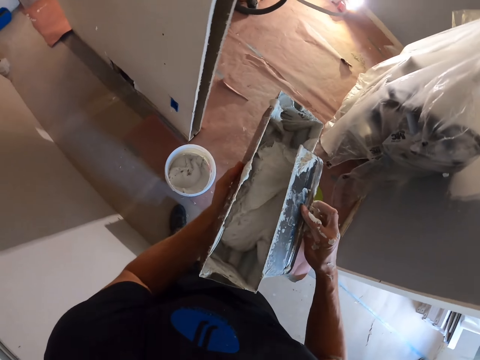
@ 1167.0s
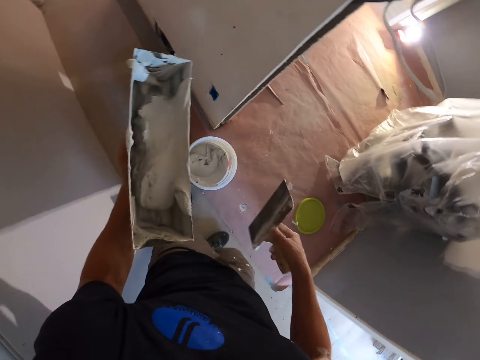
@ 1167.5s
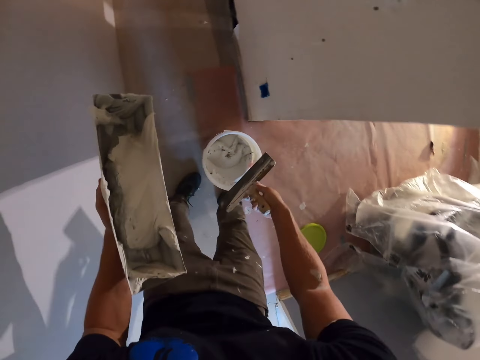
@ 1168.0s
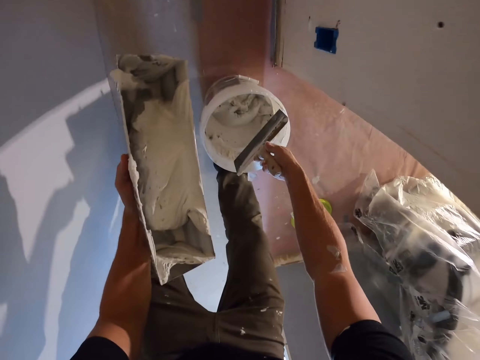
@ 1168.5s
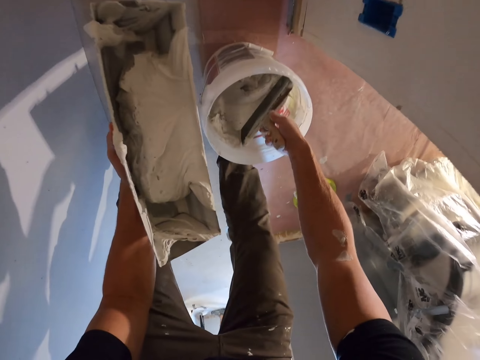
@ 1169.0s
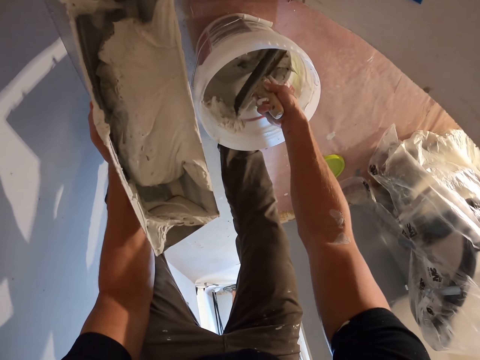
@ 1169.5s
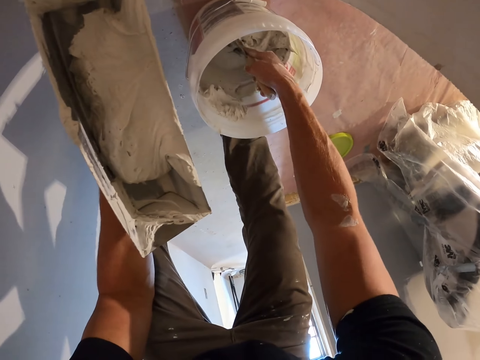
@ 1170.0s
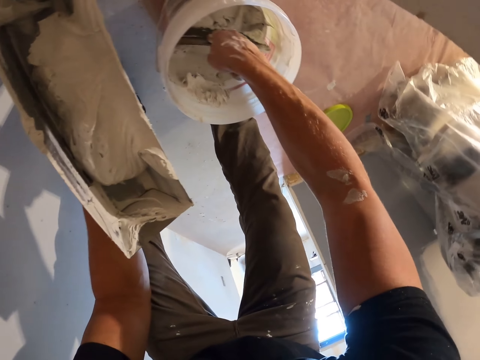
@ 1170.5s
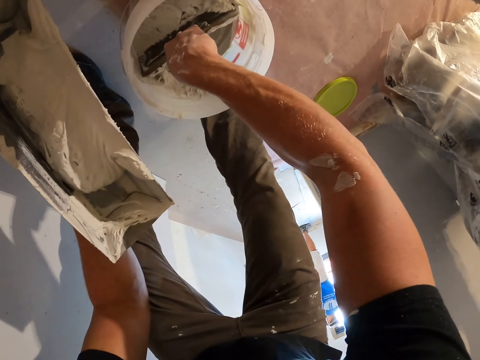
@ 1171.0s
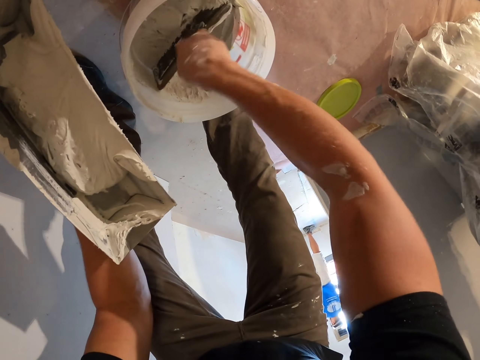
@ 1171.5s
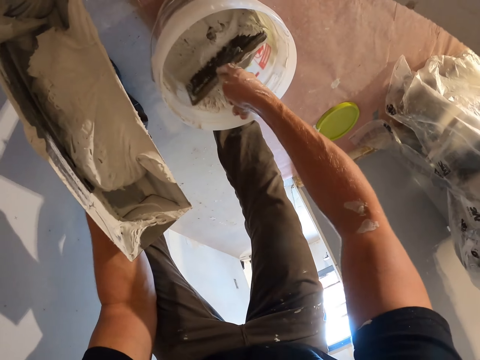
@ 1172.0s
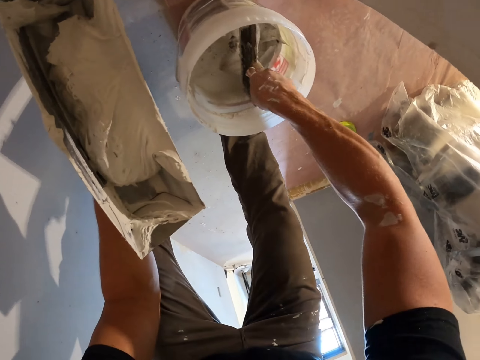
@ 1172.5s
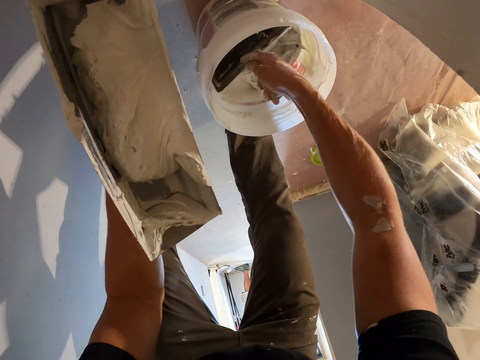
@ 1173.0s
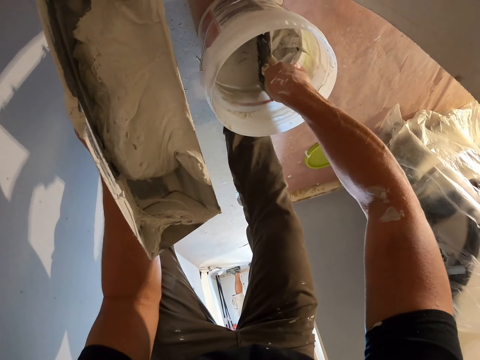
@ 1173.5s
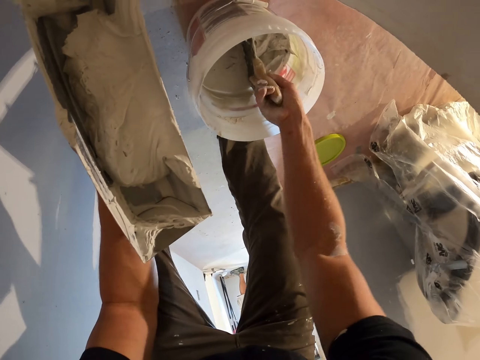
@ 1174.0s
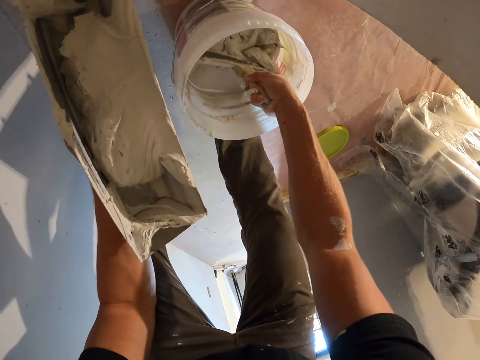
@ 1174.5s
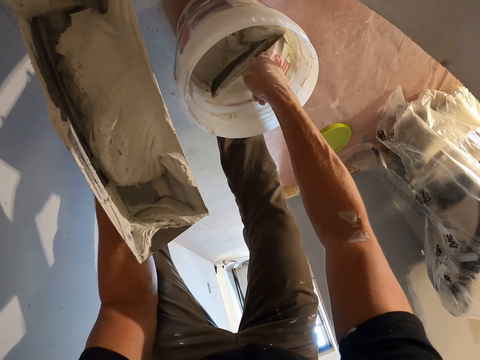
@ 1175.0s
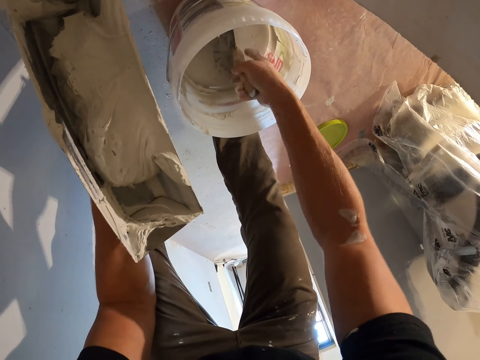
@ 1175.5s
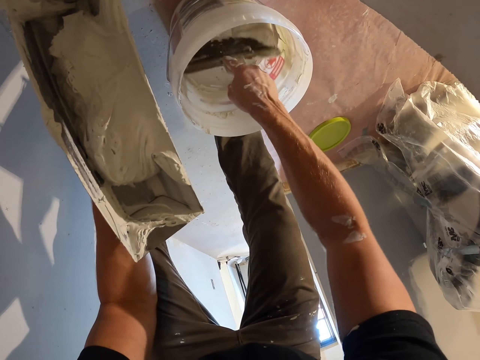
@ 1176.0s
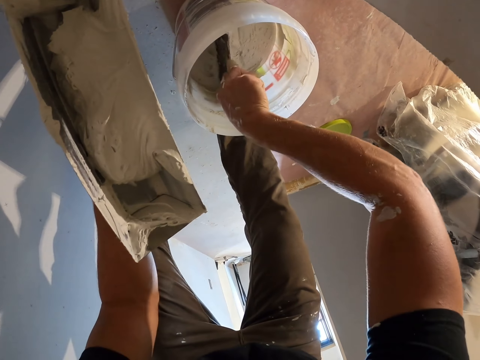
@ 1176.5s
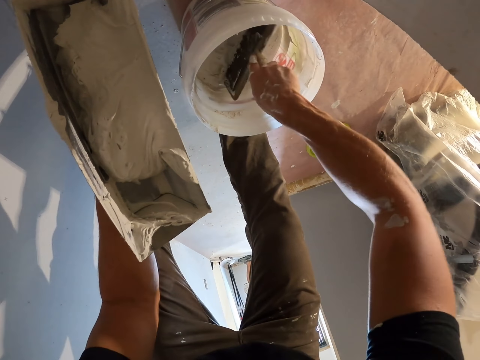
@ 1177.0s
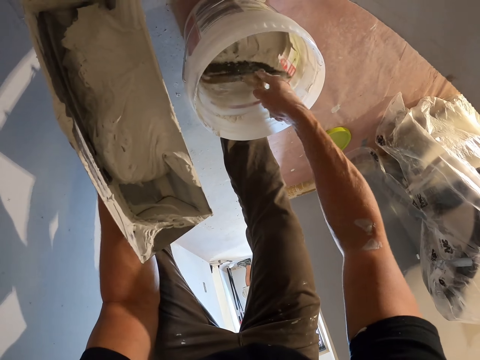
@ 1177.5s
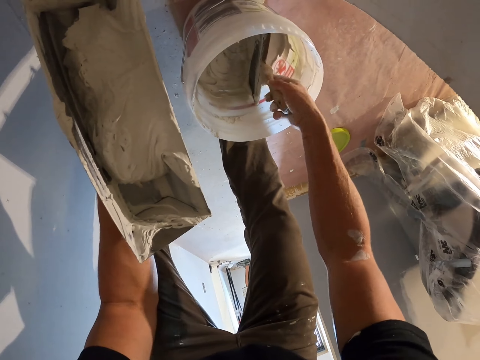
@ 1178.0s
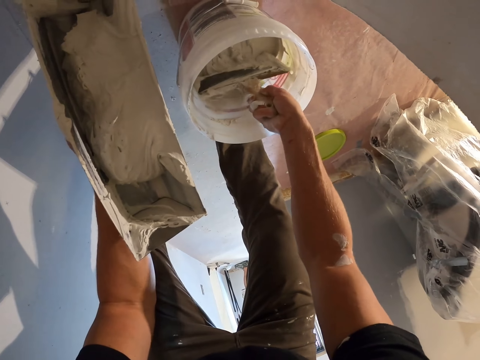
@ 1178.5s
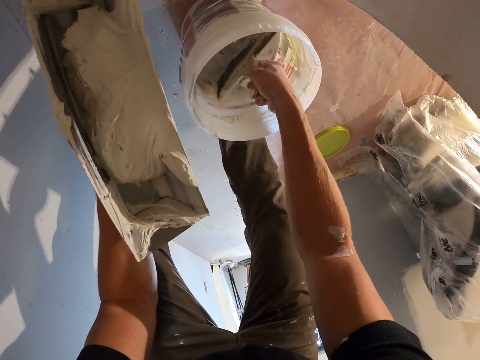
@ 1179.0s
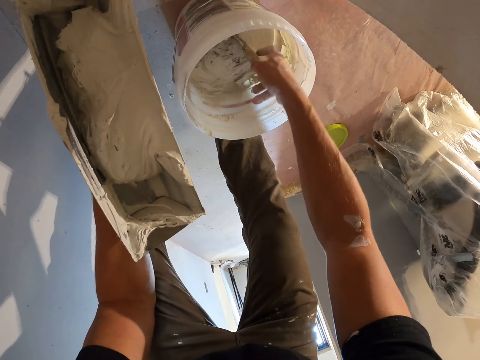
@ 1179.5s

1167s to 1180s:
The camera wearer scoops the ceiling filler in the bucket.

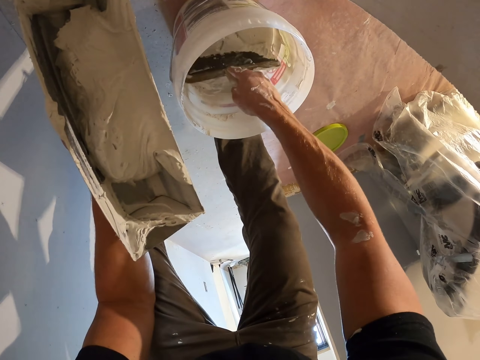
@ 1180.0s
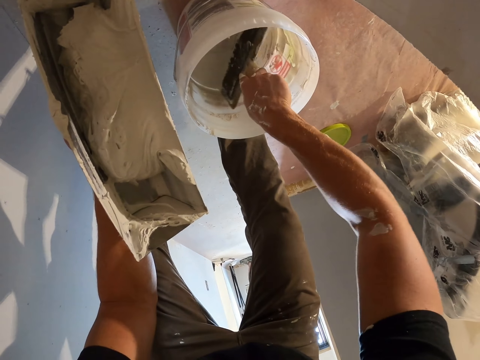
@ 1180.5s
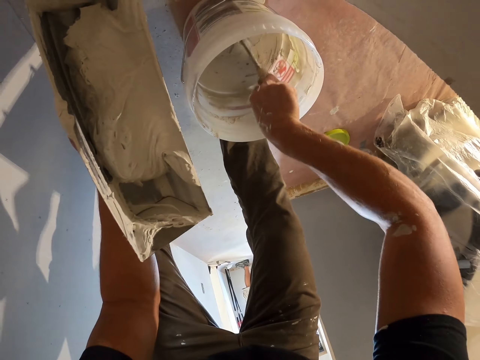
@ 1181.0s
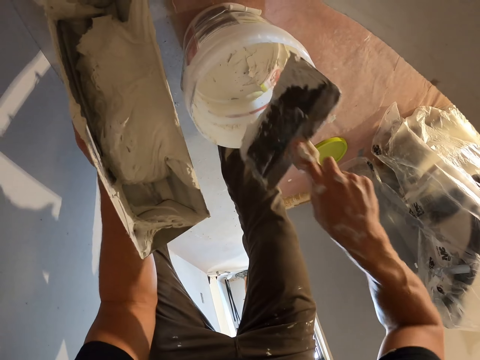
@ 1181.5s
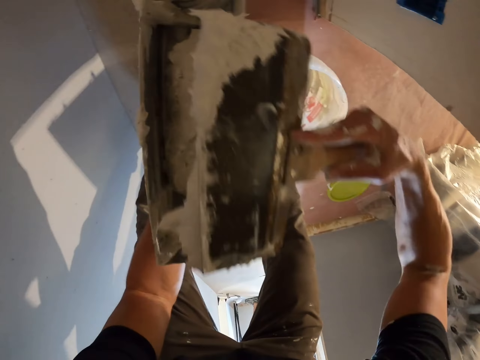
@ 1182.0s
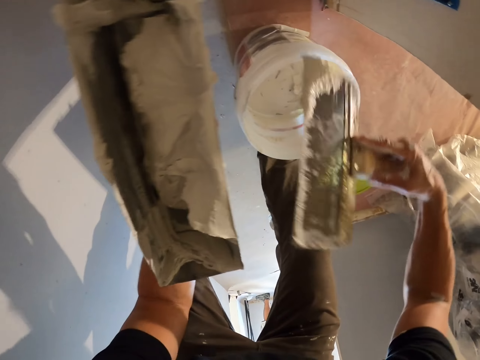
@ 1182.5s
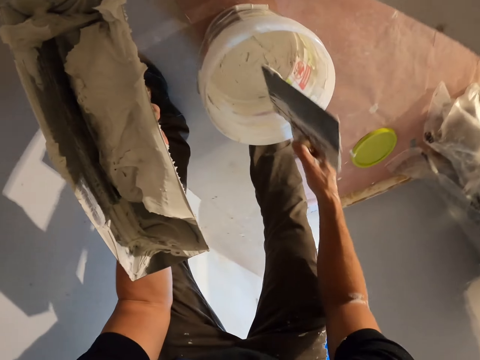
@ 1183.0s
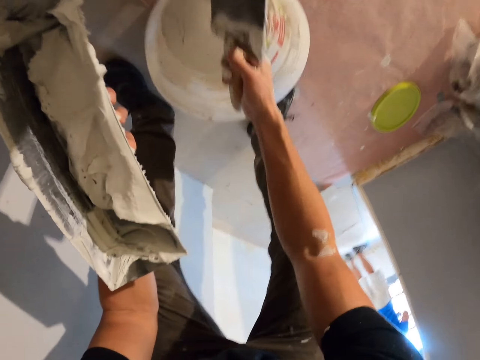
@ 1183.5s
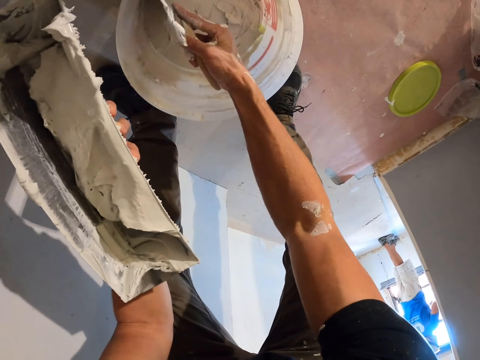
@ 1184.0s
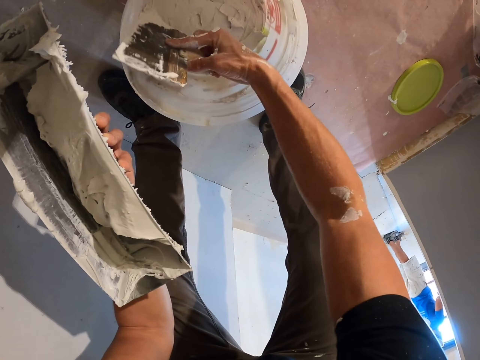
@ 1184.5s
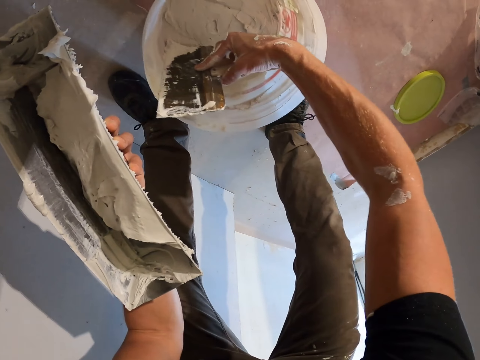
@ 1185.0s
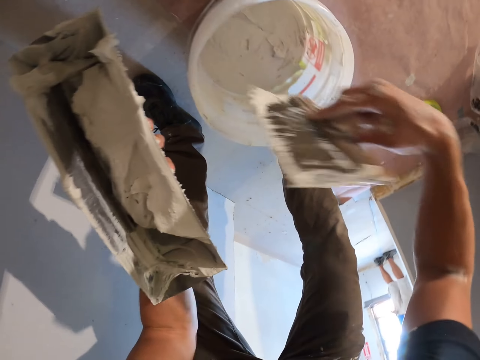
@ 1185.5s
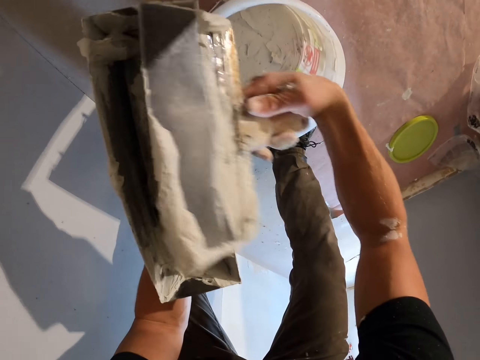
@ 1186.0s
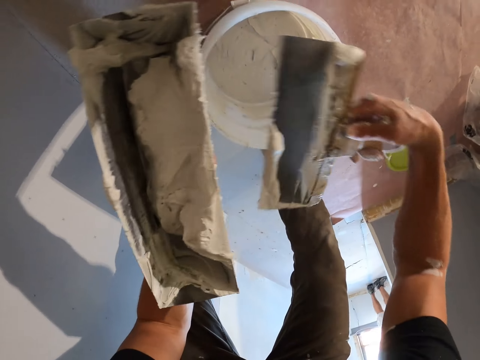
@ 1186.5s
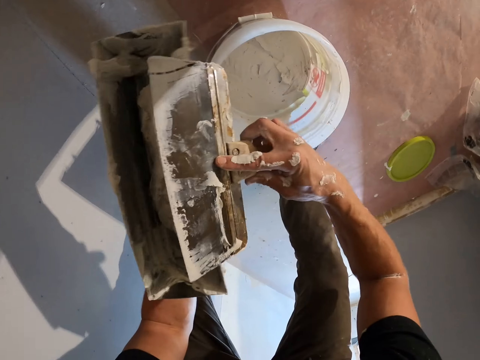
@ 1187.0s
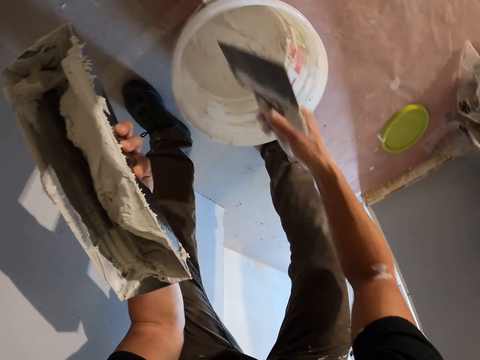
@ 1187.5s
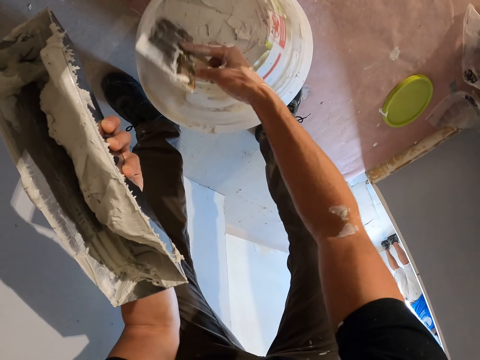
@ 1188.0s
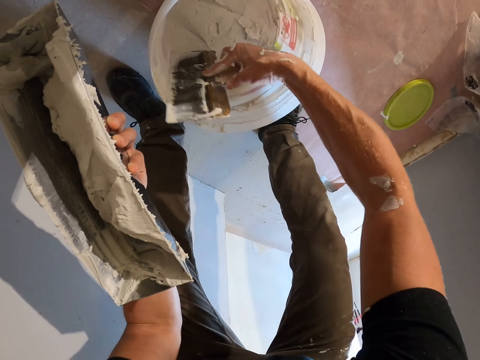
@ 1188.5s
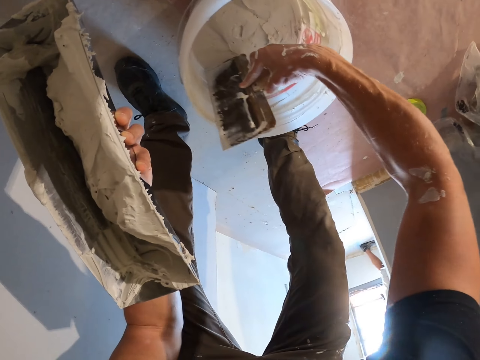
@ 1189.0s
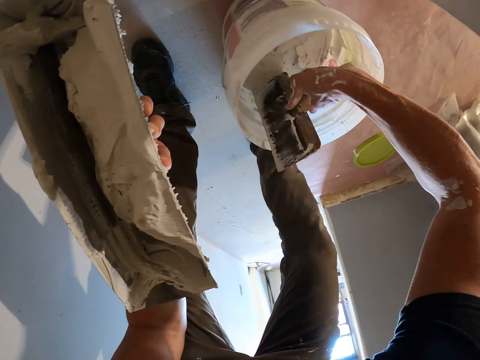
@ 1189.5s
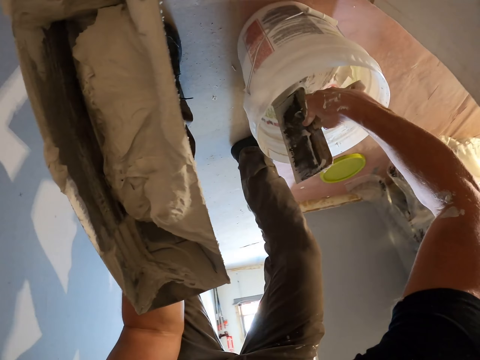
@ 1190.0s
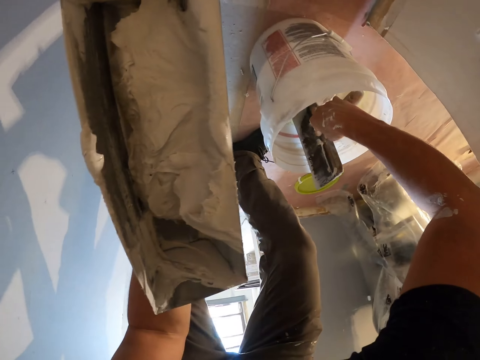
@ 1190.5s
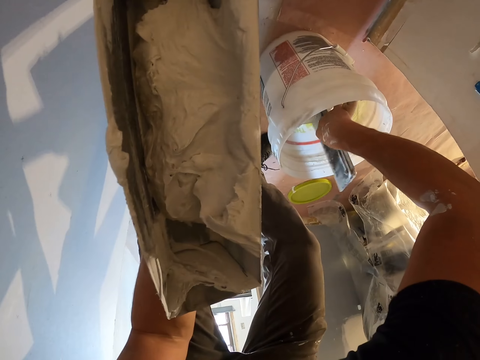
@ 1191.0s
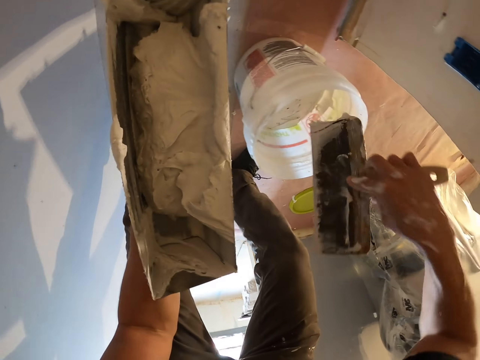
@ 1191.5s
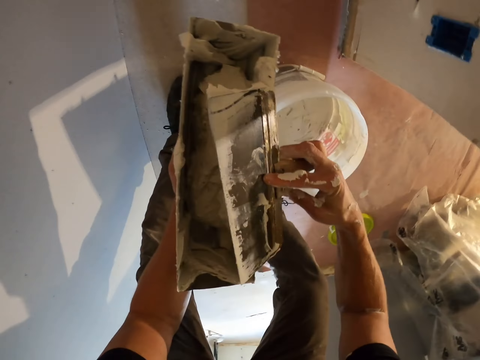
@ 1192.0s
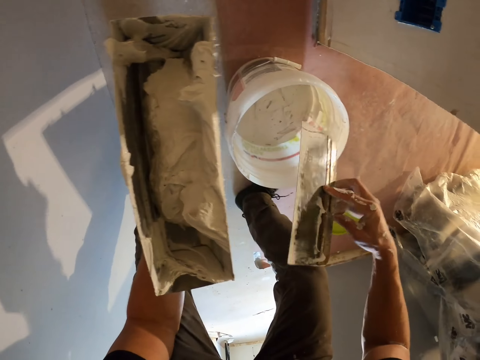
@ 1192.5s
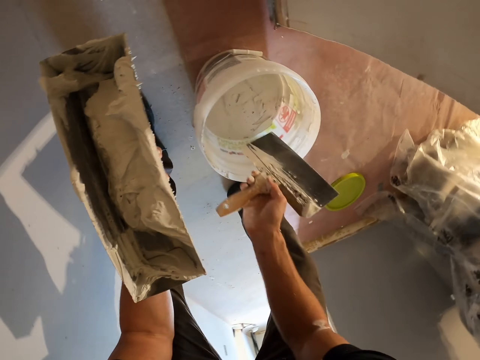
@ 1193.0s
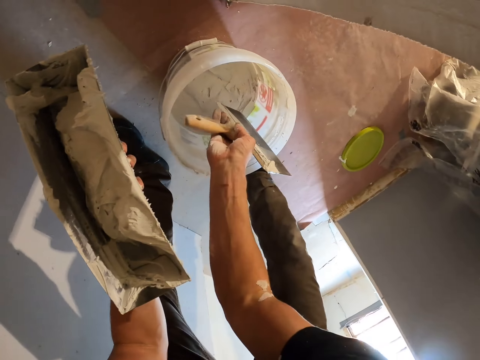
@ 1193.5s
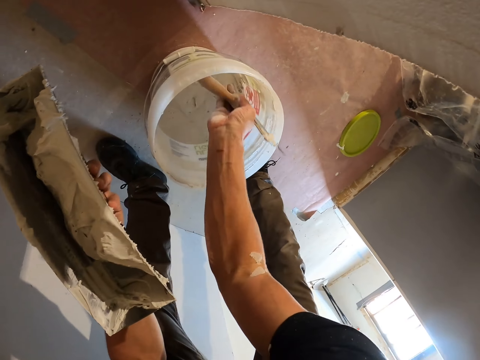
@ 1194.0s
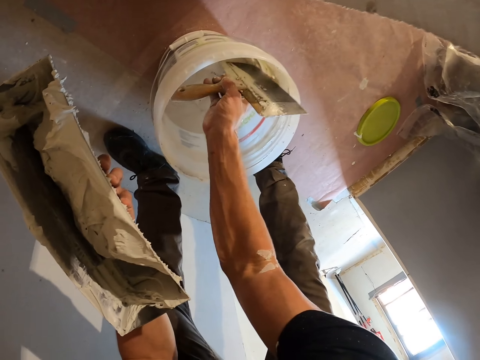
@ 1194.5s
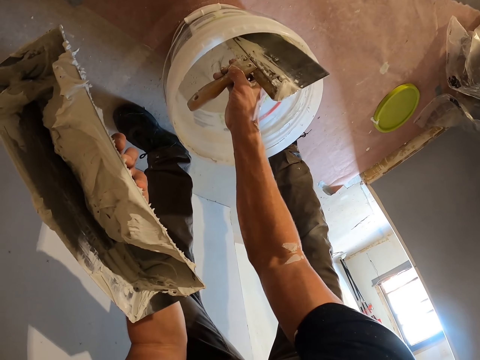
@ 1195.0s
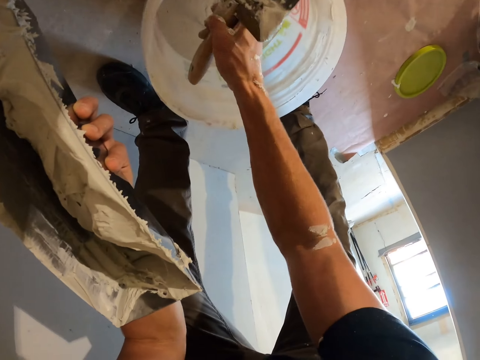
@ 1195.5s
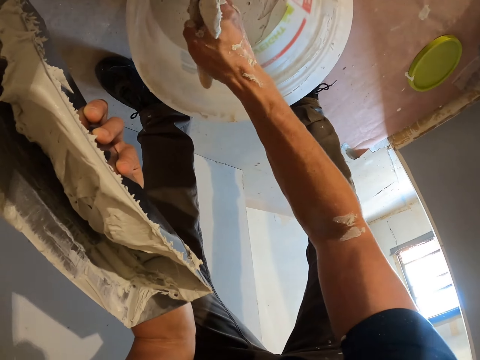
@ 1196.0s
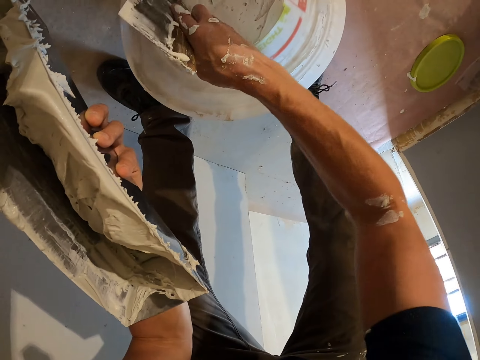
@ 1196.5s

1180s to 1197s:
The camera wearer puts the ceiling filler in the can. They scoop the ceiling filler in the bucket. They put the ceiling filler in the can. They scoop the ceiling filler in the bucket. They put the ceiling filler in the can. They scoop the ceiling filler in the bucket.
